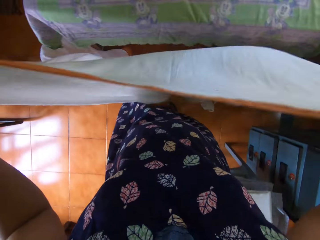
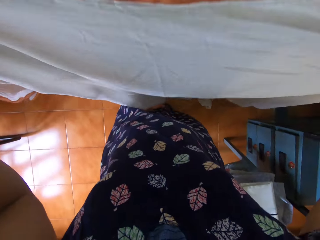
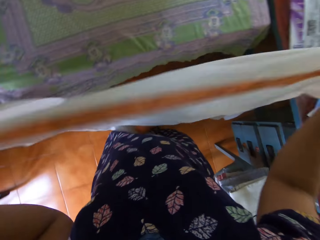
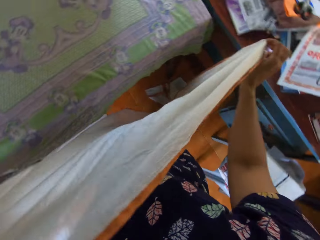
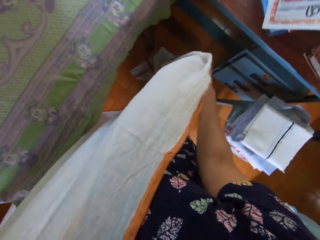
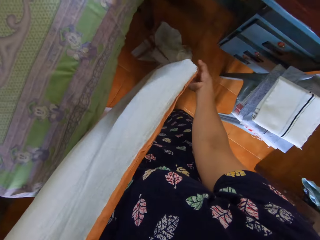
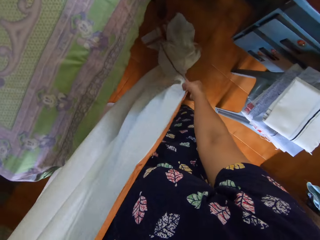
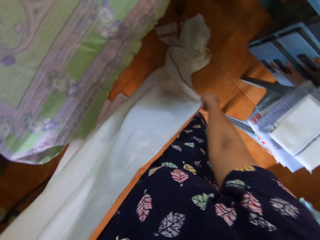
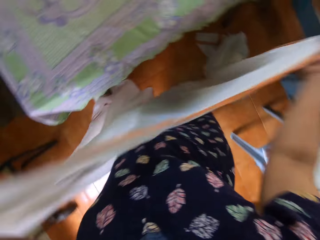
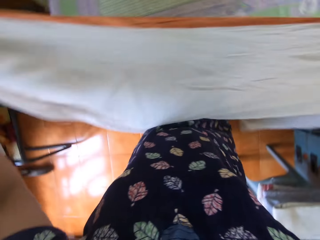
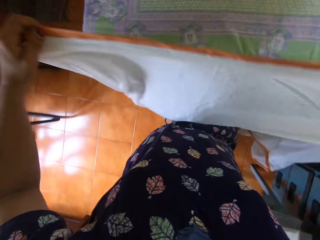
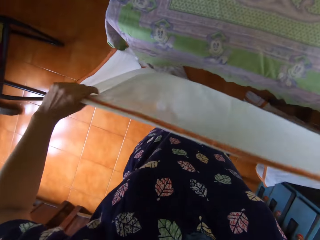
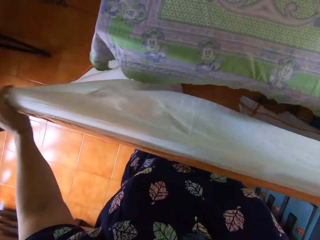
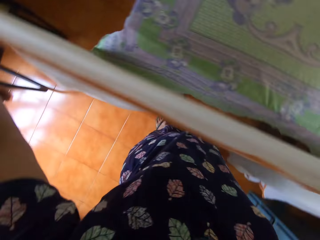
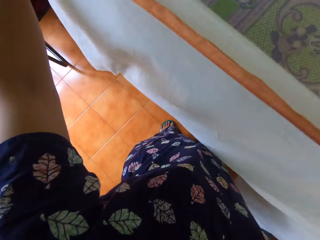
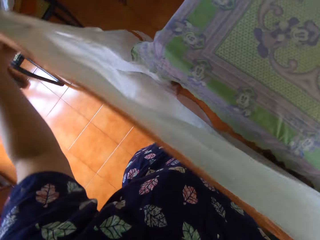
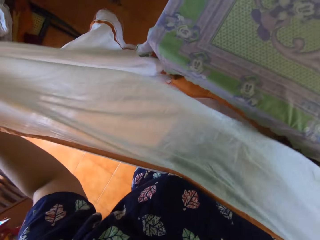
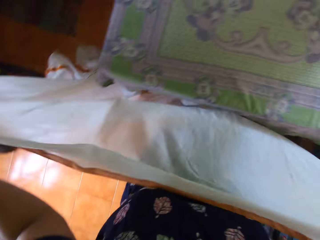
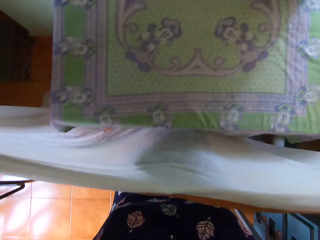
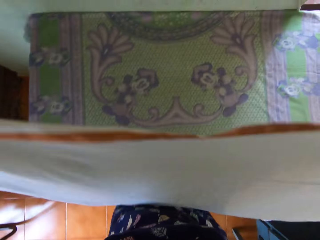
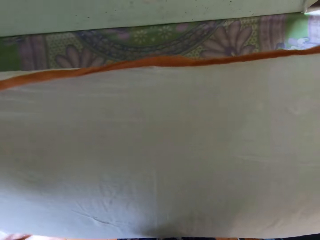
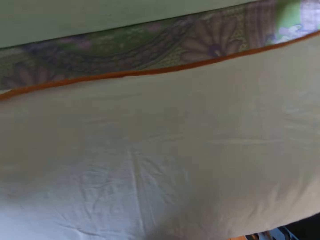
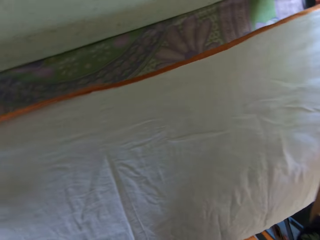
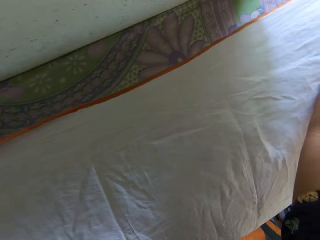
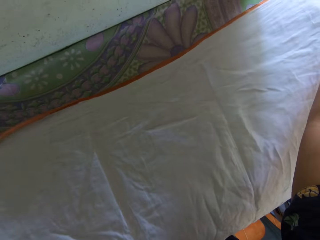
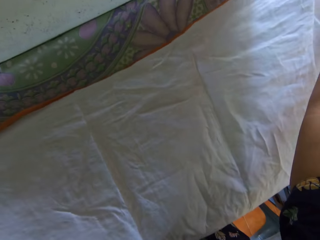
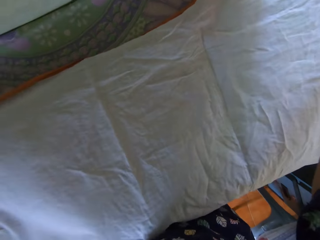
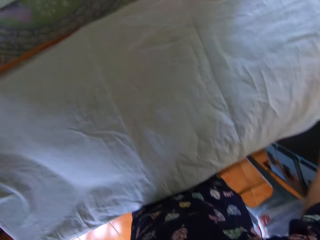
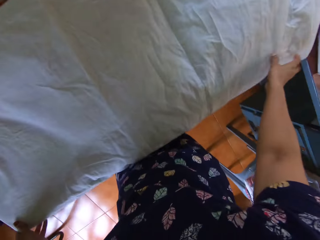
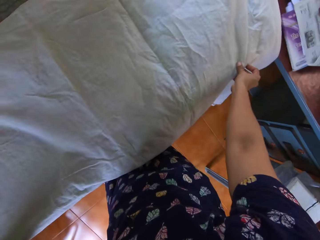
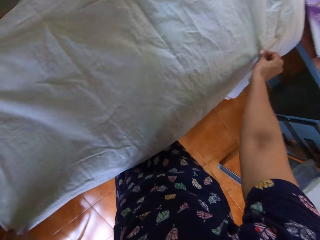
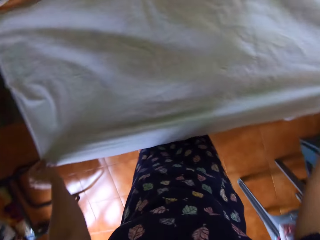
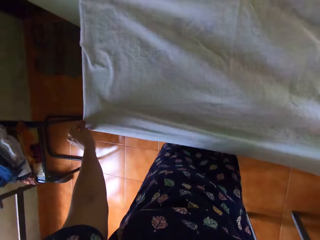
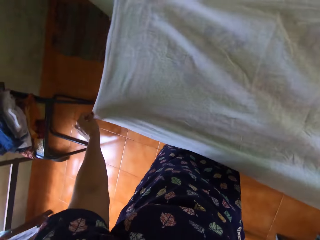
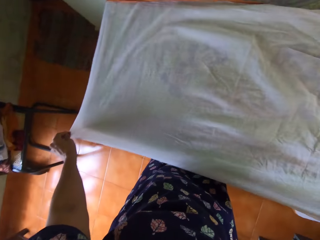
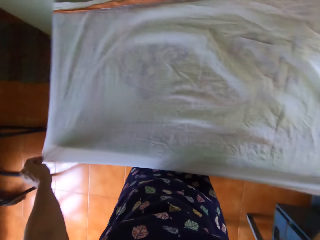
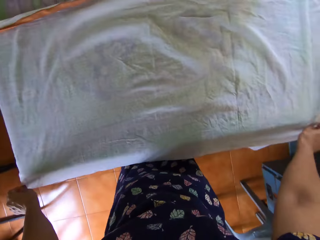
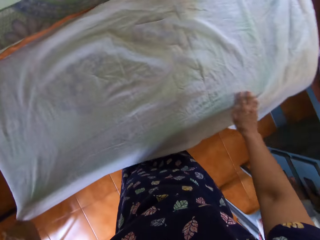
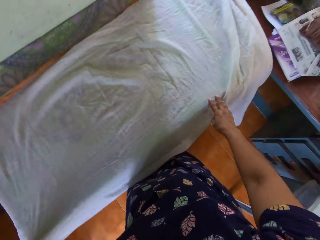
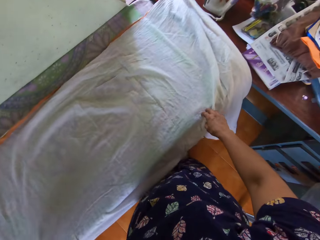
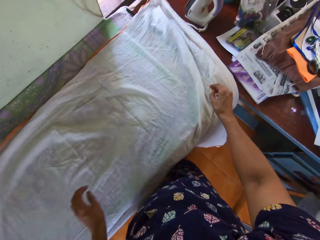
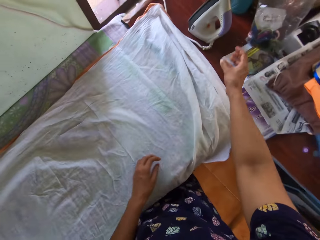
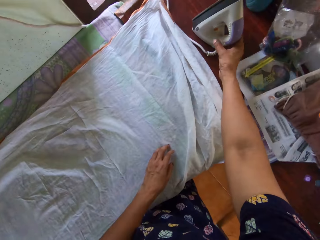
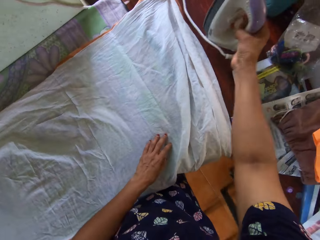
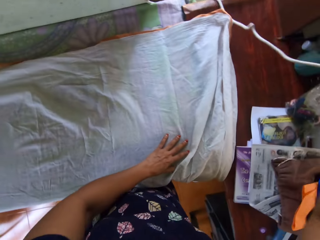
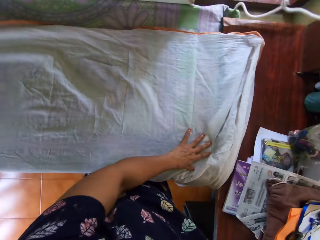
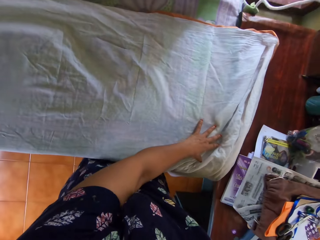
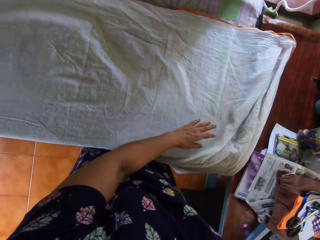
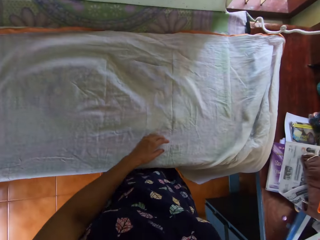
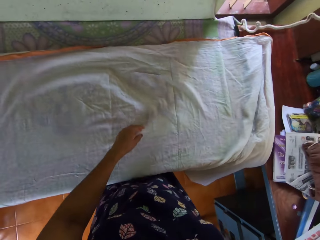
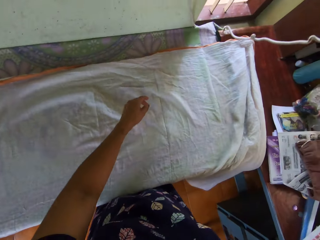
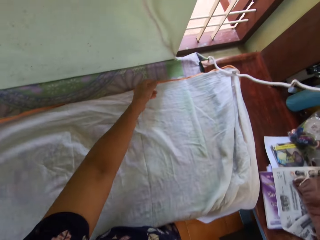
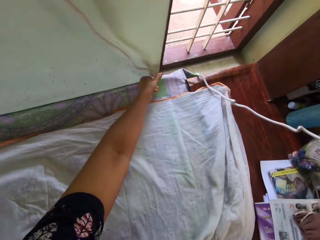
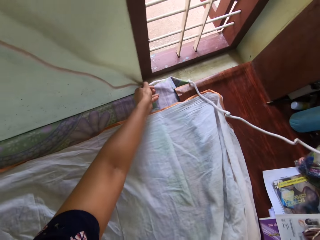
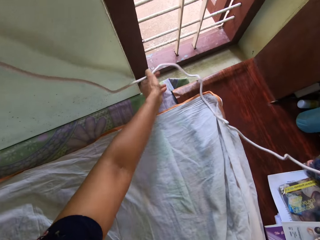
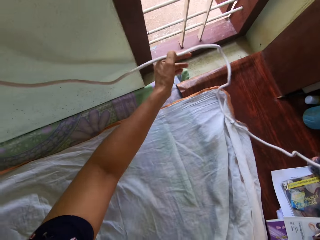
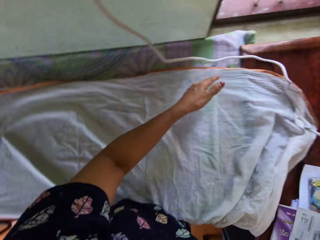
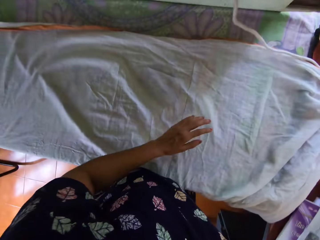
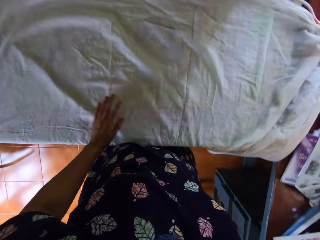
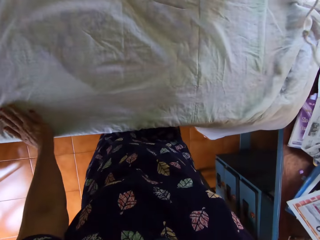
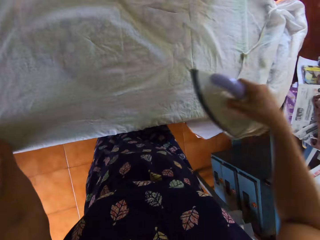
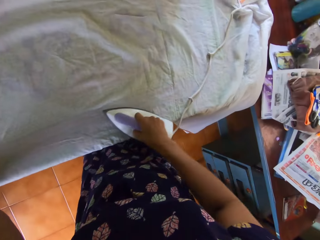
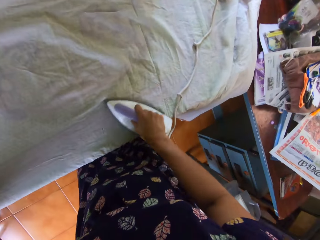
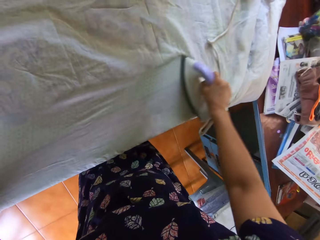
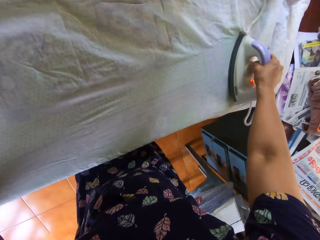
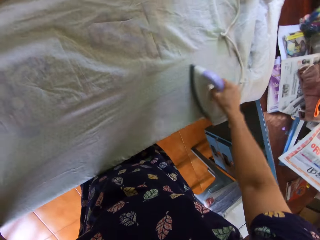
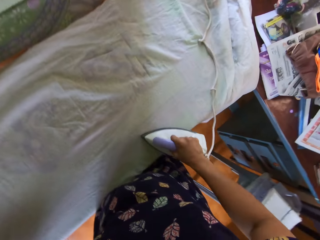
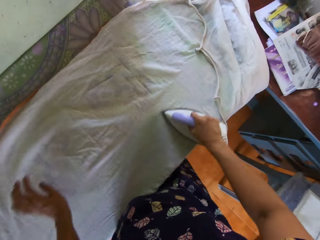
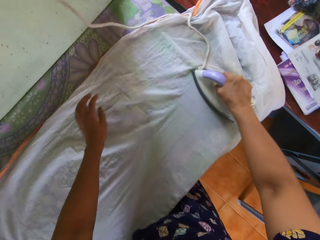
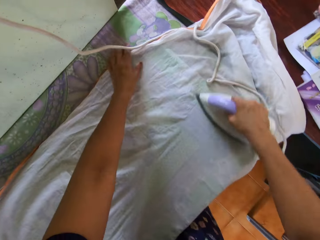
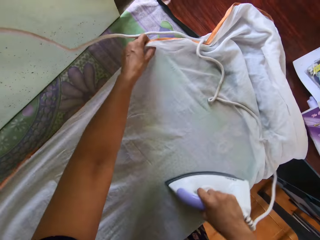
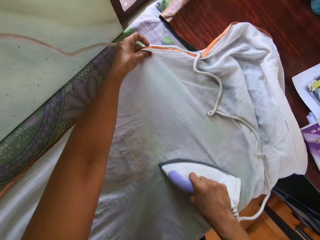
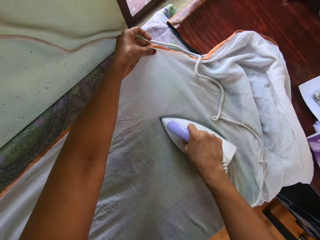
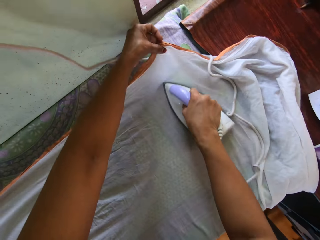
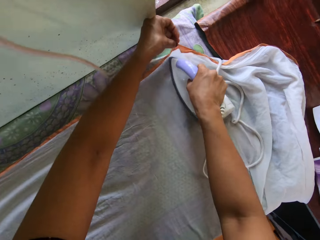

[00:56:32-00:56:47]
The camera wearer straightens the piece of cloth. She lays the piece of cloth on the table. She straightens the bedsheet on the pressing table with both hands. She picks the pressing iron up from the desk with her right hand. She moves the iron cable. She presses the bedsheet on the pressing table with the pressing iron in her right hand.

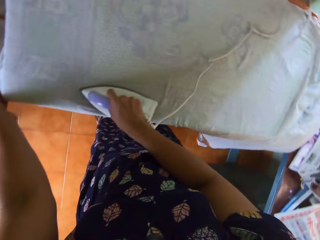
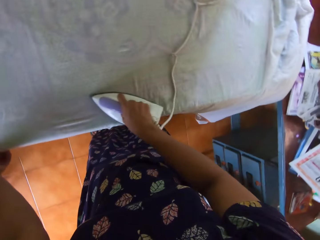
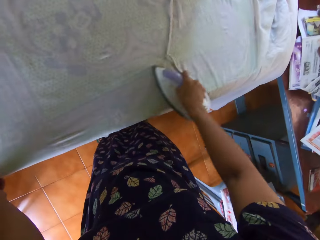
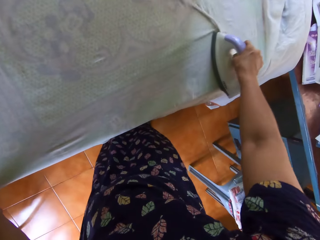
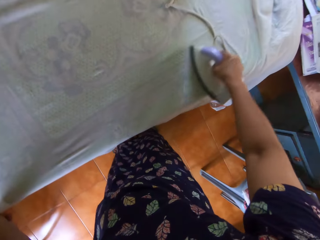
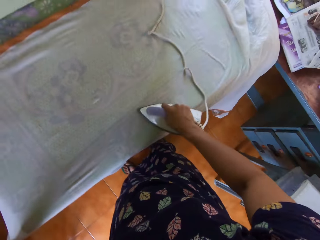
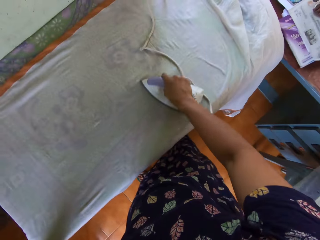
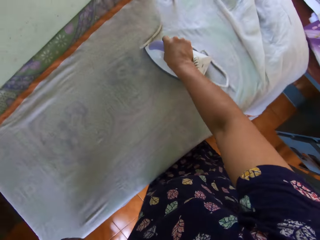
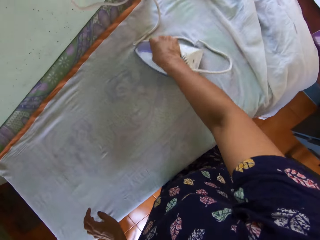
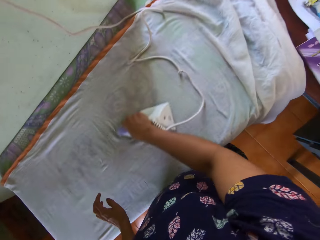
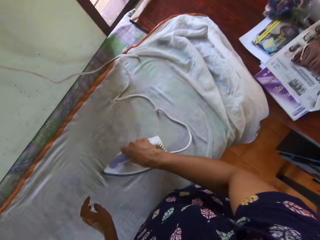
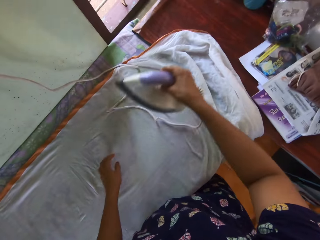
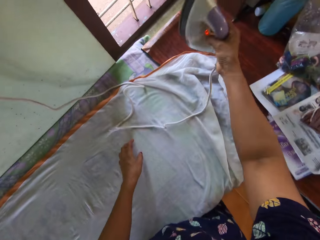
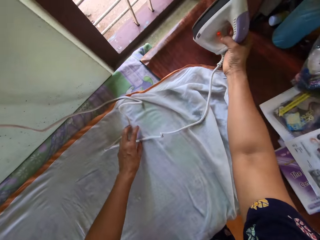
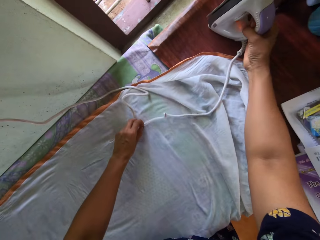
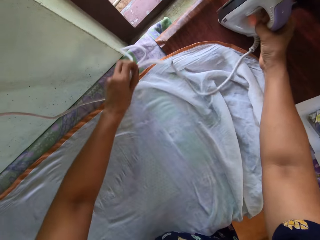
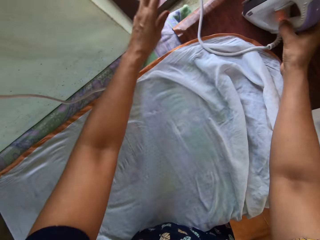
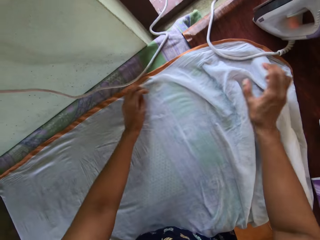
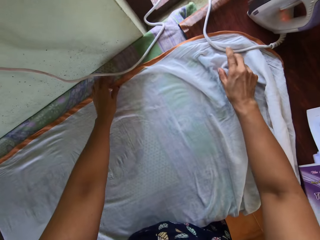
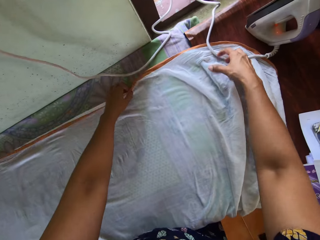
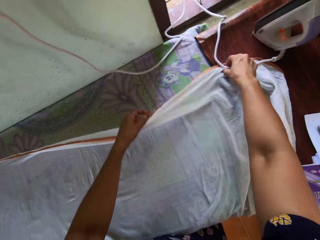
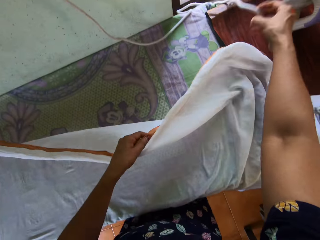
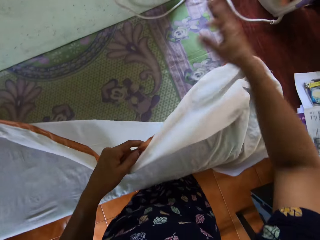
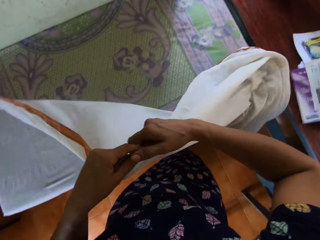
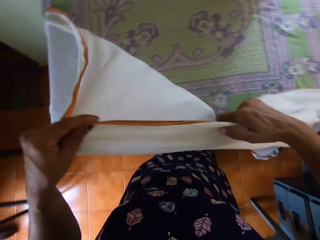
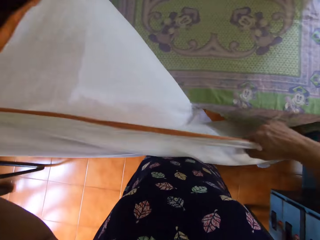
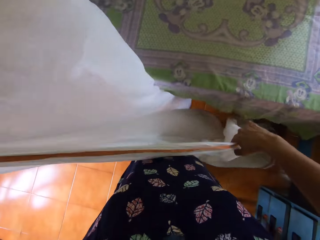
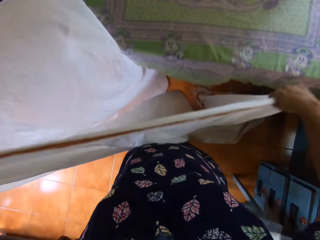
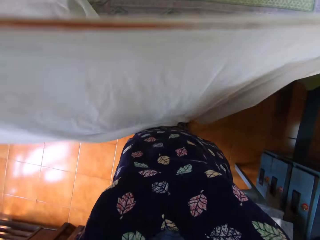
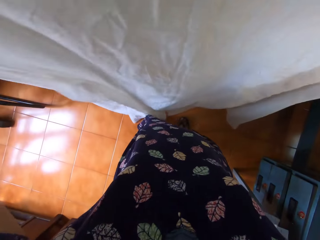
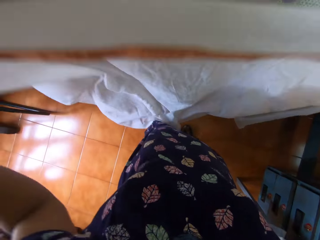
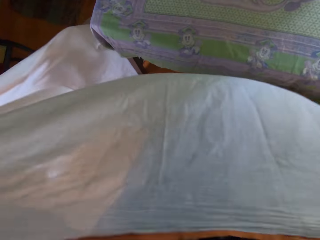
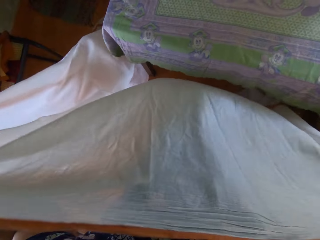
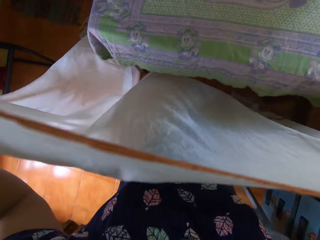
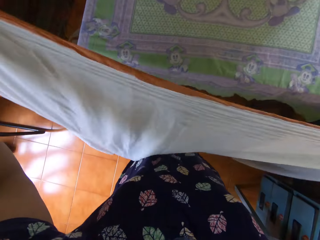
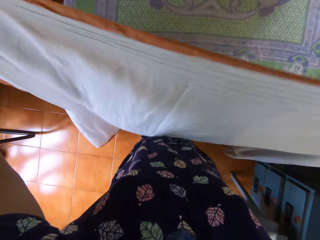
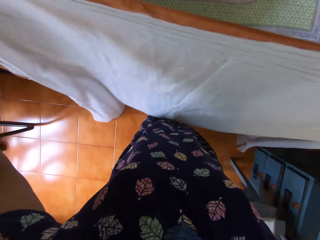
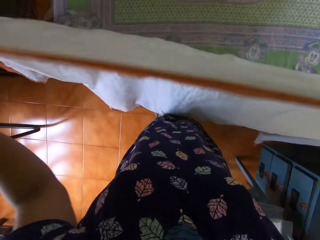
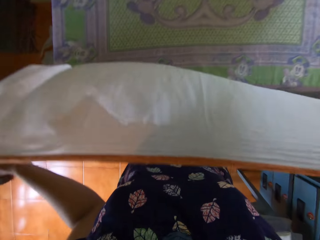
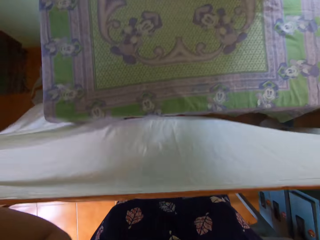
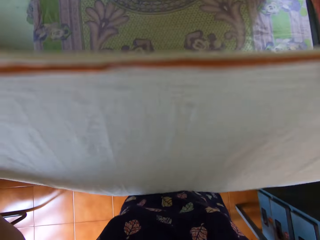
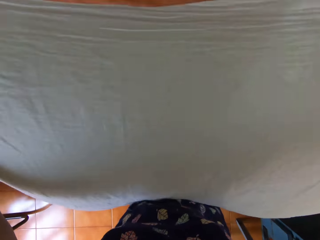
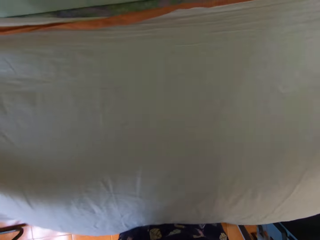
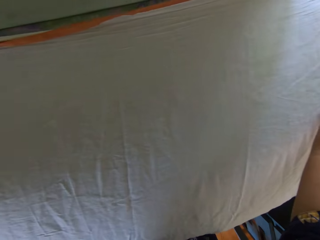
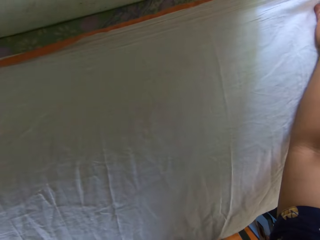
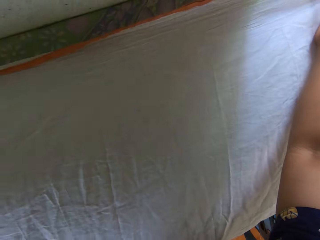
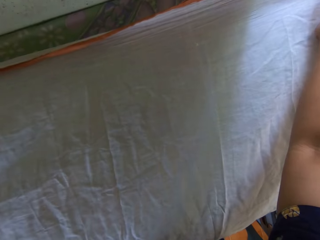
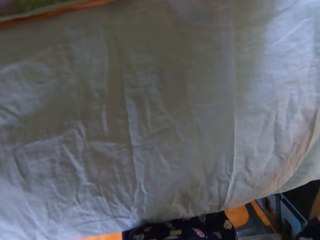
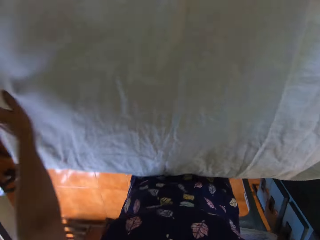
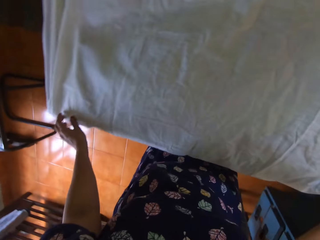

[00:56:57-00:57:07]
The camera wearer moves the iron cable. They drop the pressing iron on the desk. They pick up the bedsheet or piece of cloth from the pressing table with both hands. They straighten the piece of cloth. They lay the piece of cloth on a table. They straighten the bedsheet on the pressing table with both hands.
